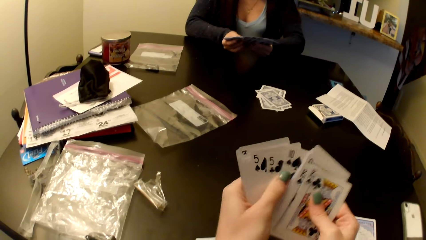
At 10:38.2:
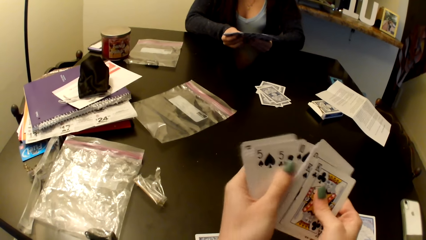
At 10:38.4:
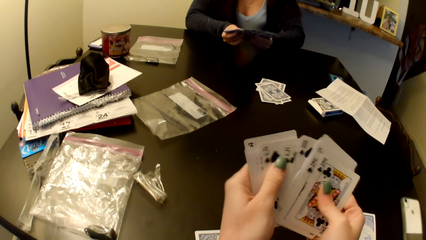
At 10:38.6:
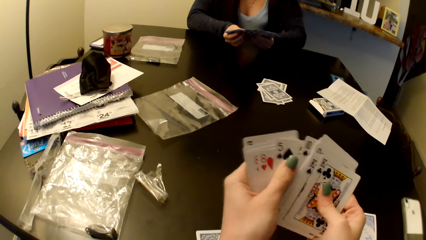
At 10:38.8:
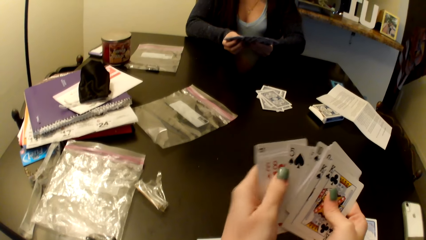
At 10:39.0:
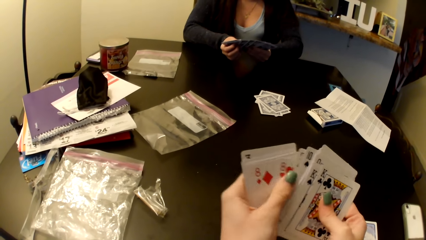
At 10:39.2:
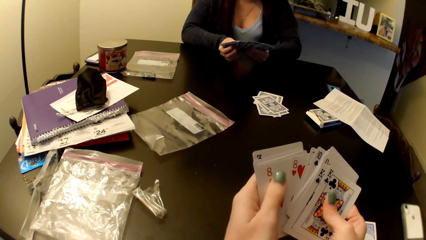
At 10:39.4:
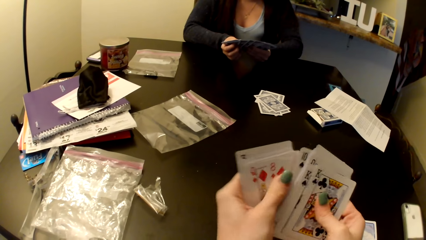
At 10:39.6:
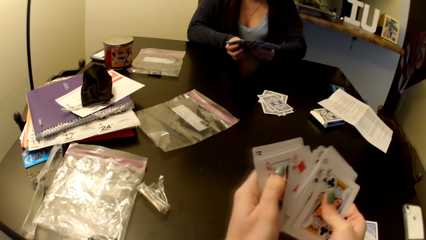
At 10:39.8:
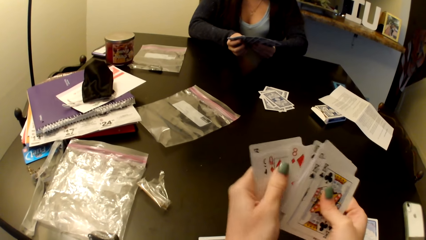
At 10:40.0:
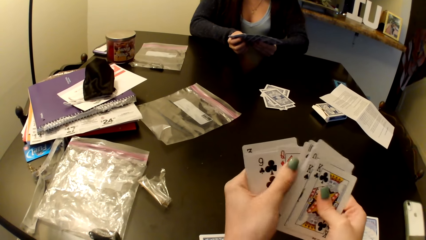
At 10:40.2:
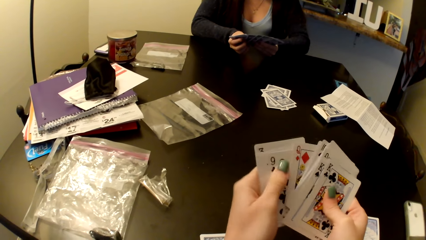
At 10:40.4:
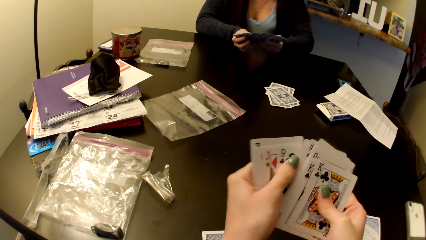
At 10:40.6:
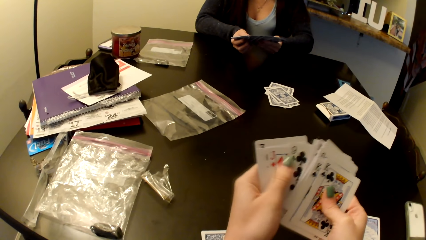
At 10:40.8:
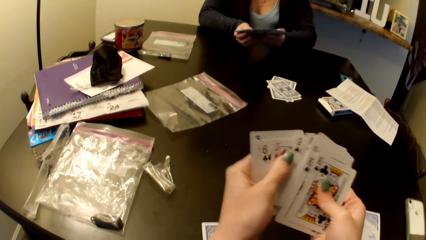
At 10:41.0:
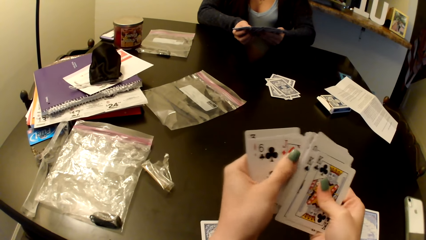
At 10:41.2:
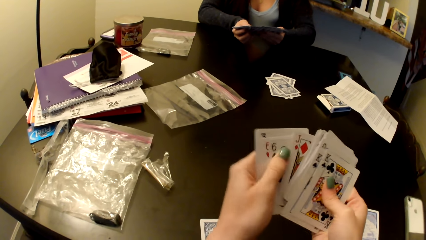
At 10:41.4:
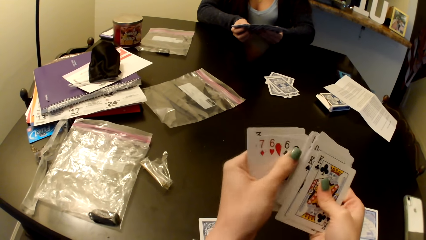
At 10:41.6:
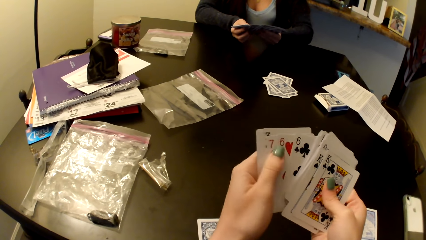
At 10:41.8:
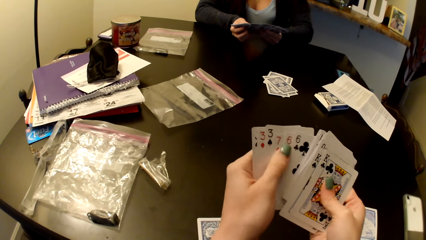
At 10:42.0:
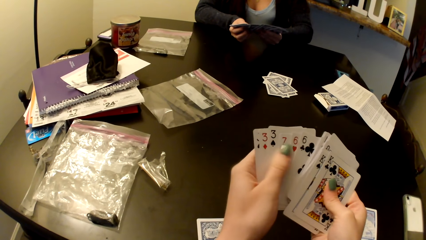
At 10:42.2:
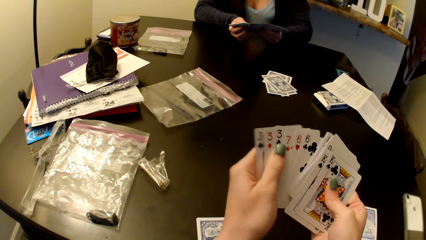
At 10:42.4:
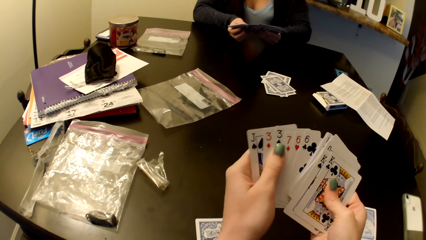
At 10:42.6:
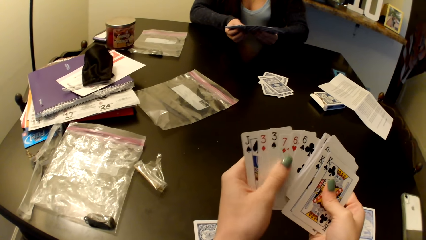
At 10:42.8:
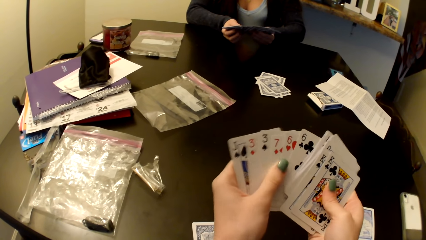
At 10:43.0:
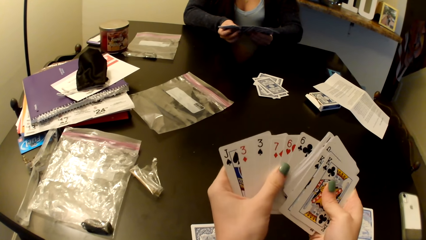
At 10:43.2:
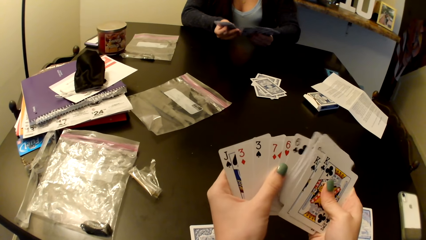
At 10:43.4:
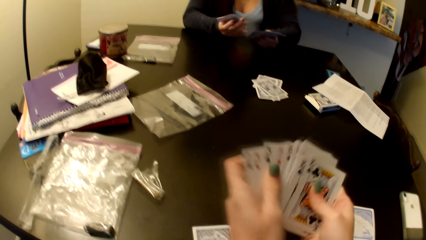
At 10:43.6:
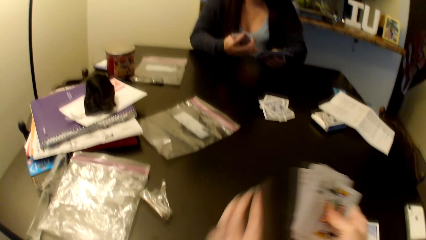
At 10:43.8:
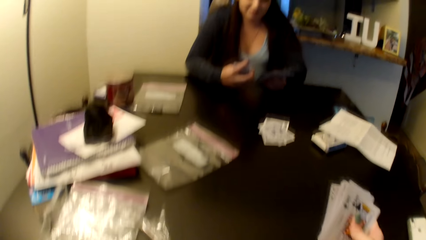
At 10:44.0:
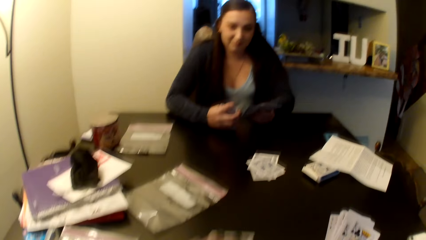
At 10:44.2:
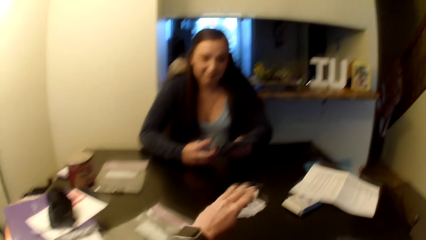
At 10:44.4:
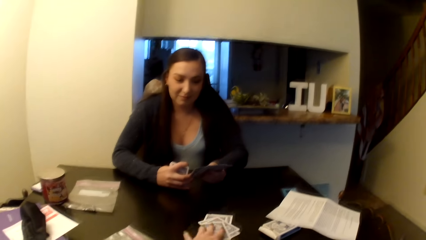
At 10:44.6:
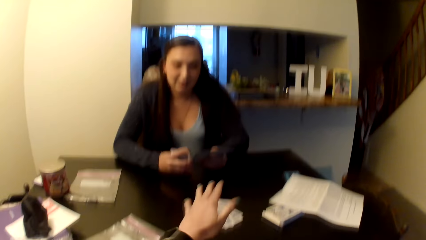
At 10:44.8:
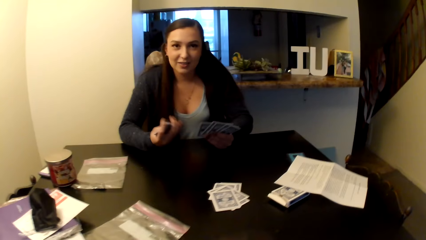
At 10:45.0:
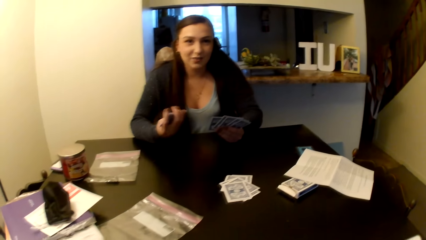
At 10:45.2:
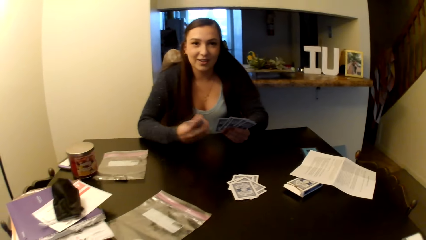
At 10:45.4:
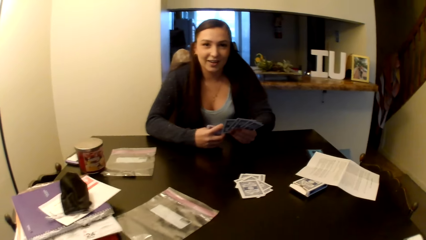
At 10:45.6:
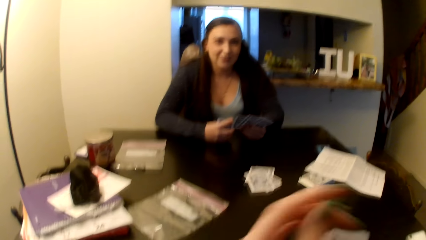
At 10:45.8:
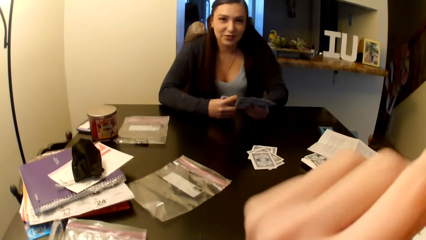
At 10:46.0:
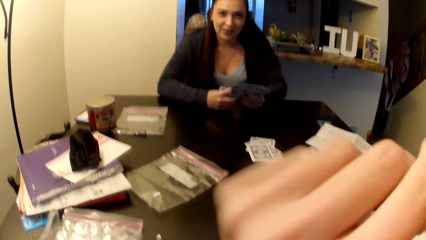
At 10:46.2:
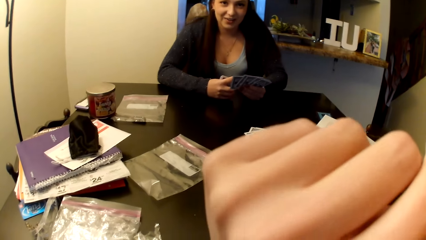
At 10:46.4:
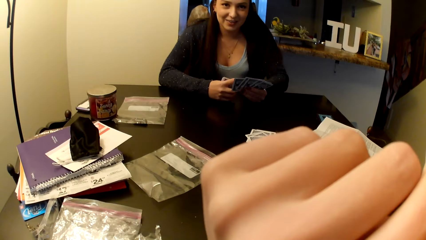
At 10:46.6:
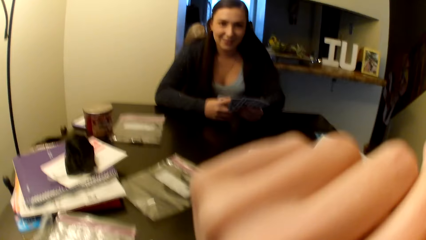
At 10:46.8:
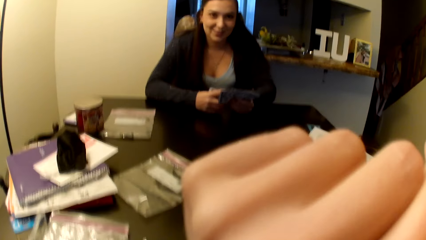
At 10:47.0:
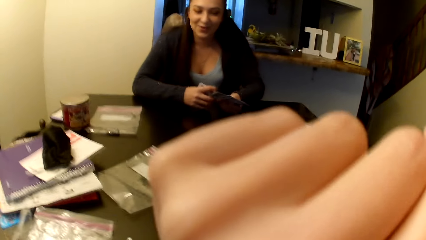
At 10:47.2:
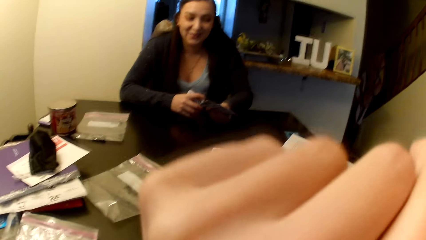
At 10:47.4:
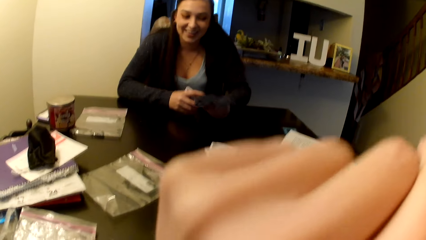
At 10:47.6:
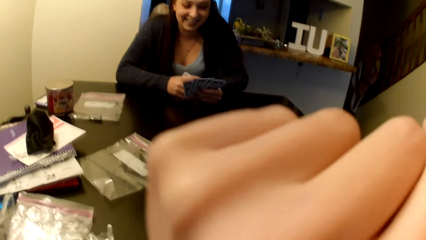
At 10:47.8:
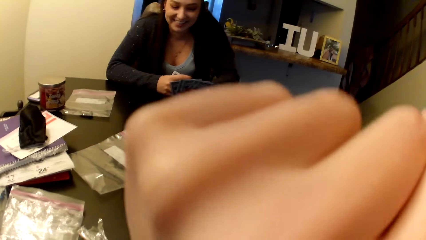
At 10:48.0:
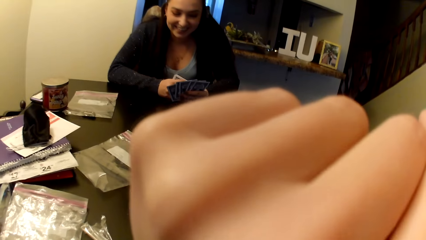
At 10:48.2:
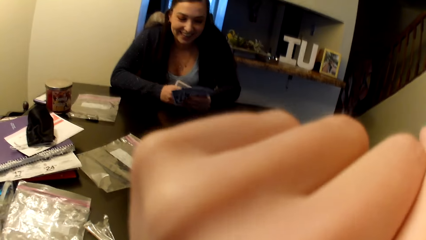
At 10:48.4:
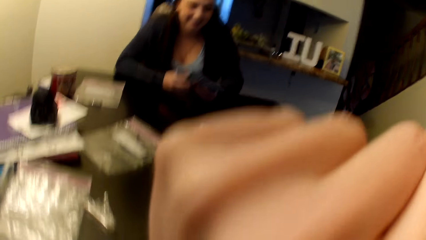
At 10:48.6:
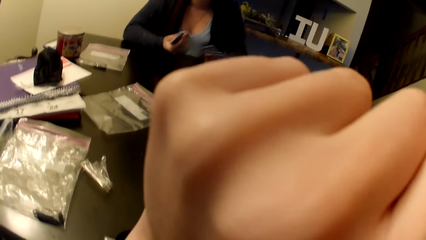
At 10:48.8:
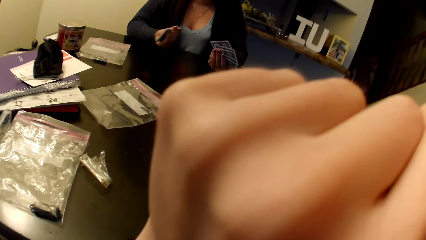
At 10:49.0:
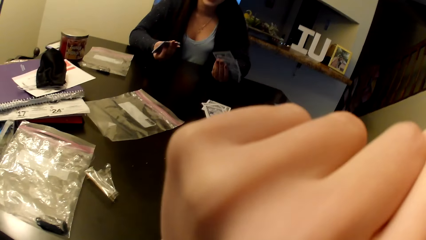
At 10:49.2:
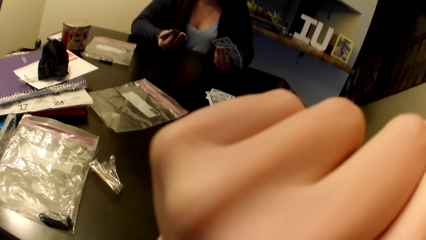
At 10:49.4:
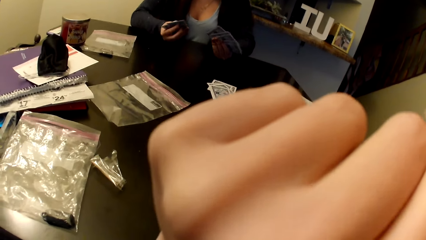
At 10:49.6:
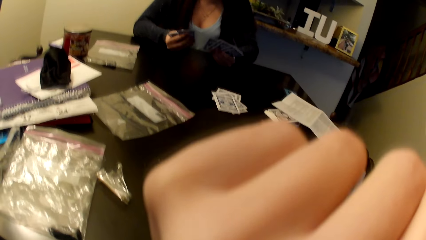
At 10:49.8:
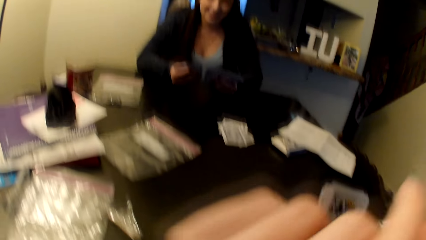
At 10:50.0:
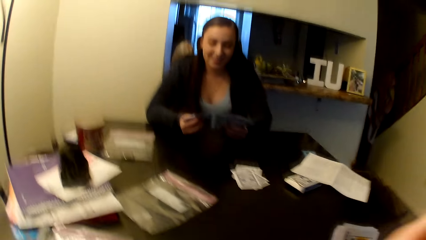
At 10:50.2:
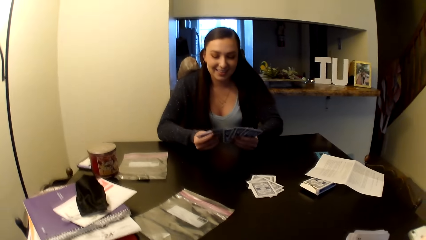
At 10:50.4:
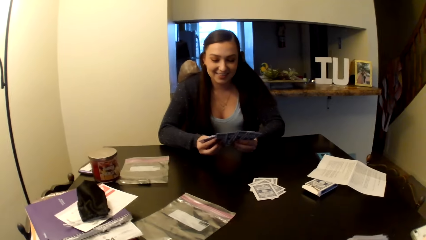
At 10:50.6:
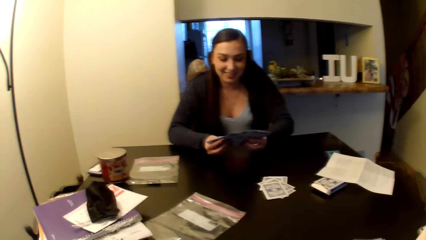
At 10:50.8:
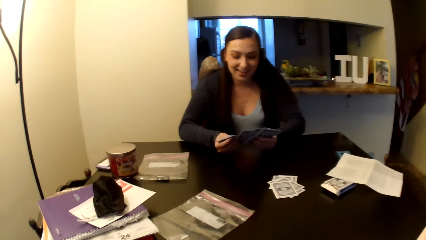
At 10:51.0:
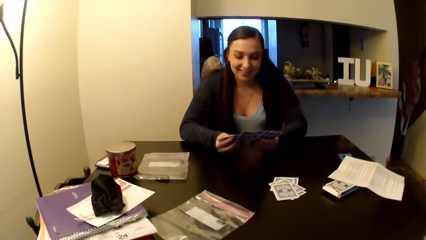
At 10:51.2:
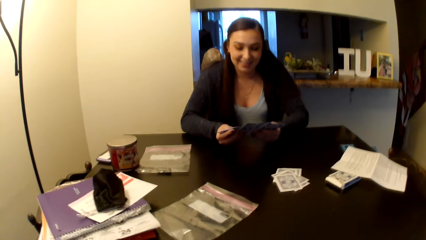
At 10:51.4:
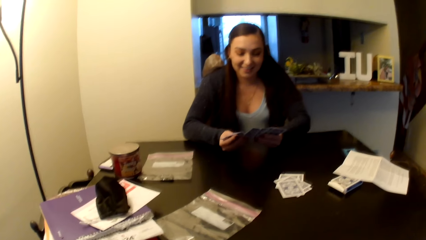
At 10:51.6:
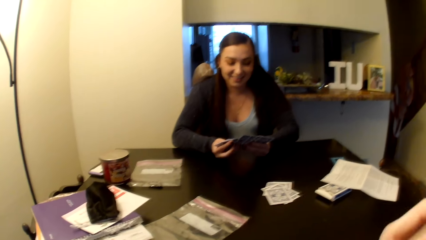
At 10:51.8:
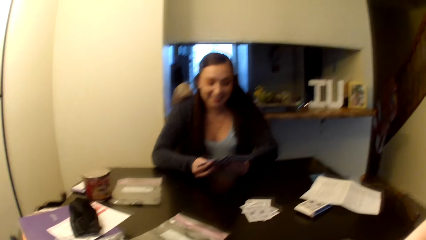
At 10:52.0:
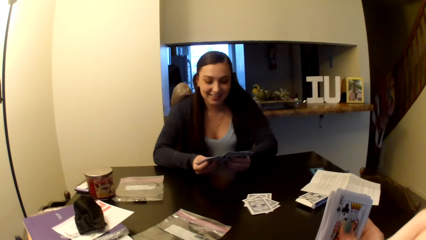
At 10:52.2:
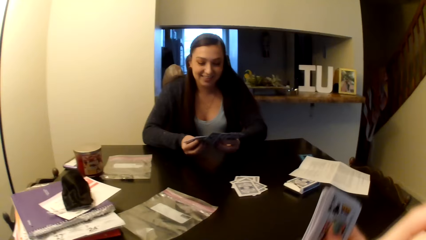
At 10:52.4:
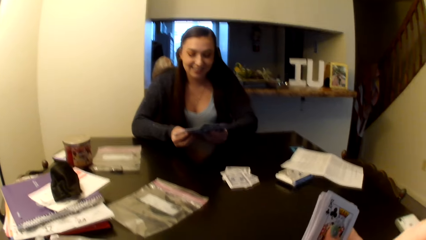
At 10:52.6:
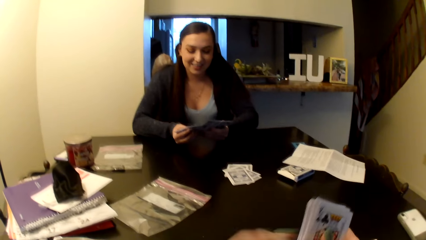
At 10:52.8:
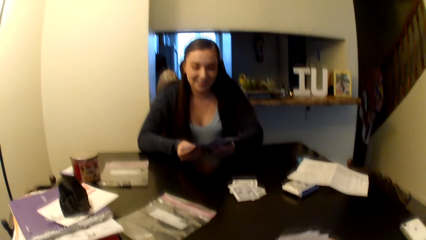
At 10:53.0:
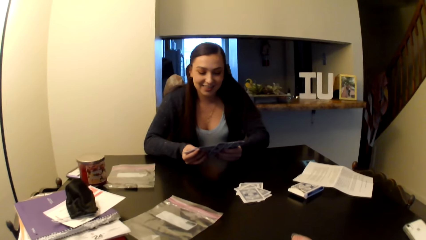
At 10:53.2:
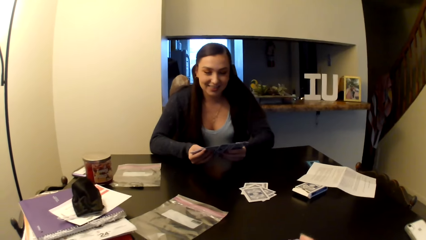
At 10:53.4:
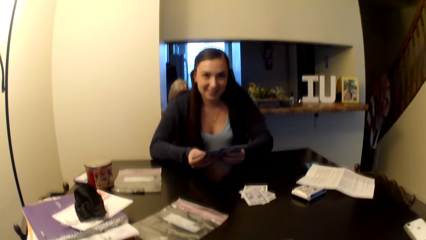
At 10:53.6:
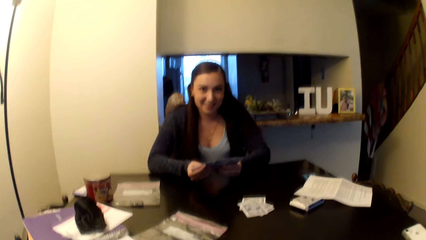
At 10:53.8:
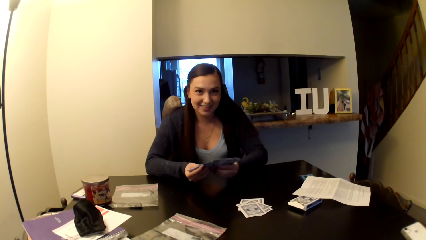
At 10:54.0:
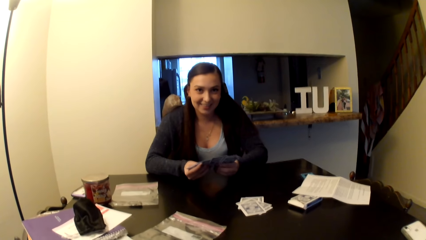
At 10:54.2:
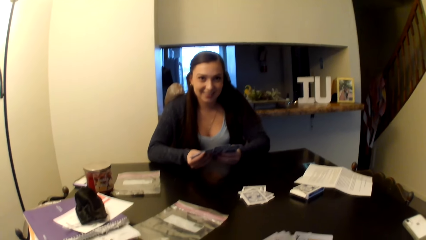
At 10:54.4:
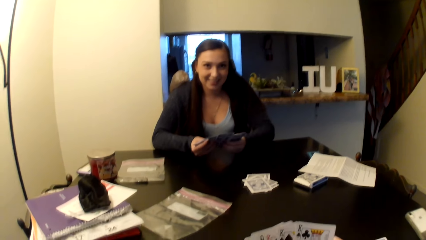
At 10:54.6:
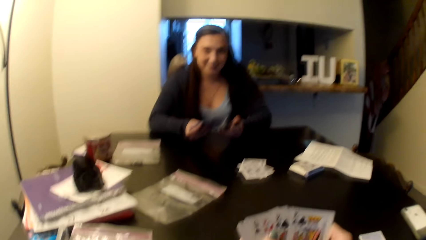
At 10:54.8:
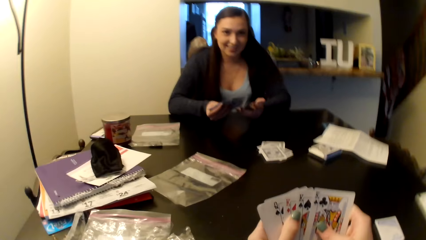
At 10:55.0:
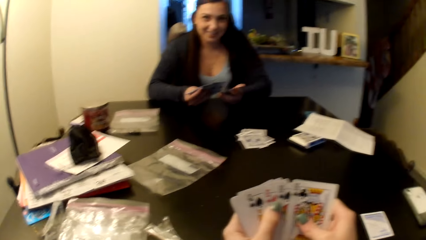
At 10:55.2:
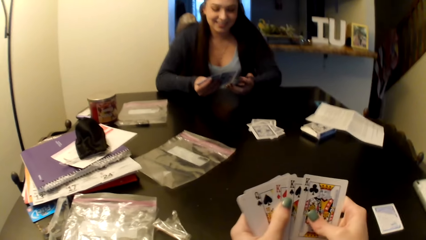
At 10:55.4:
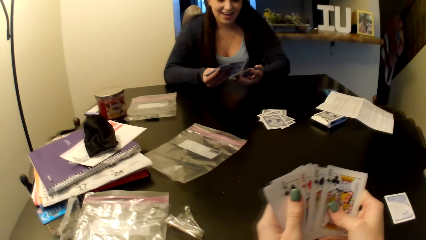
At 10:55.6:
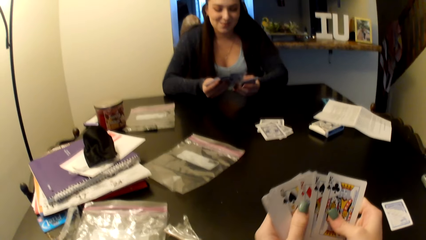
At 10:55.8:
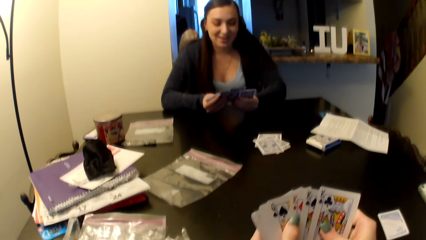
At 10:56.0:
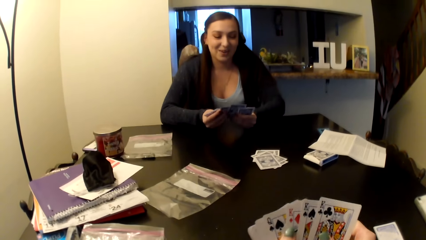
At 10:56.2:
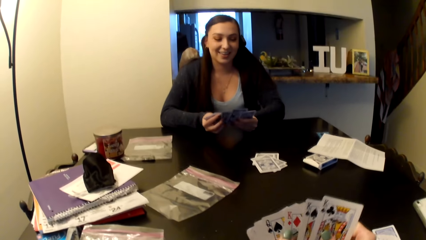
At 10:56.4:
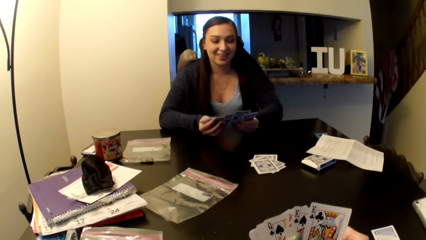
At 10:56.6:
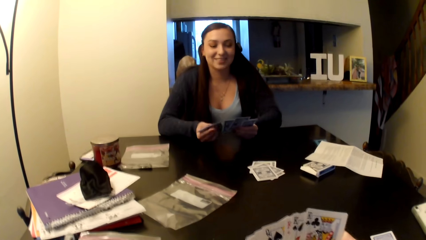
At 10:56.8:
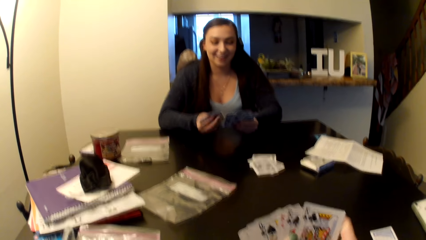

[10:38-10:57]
The camera wearer puts cards on the middle of the table. They rub the face with hand. They shuffle cards.
